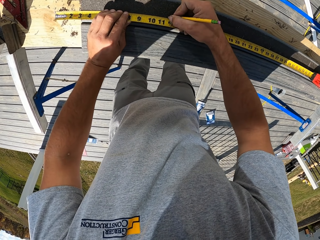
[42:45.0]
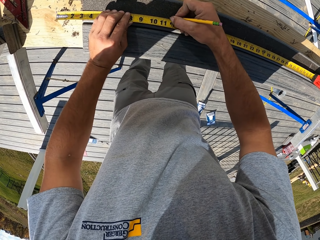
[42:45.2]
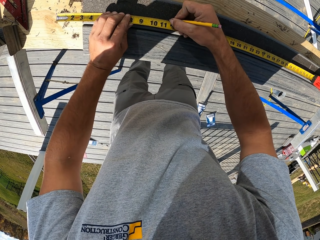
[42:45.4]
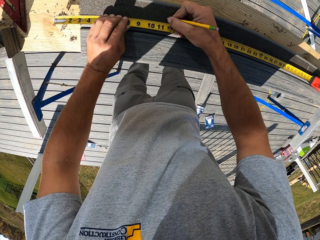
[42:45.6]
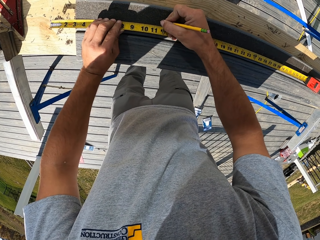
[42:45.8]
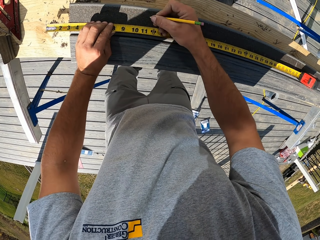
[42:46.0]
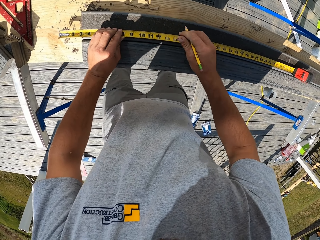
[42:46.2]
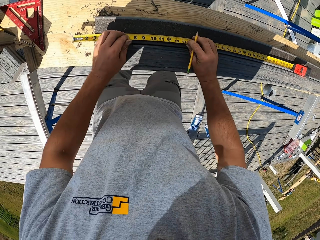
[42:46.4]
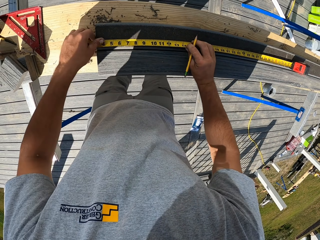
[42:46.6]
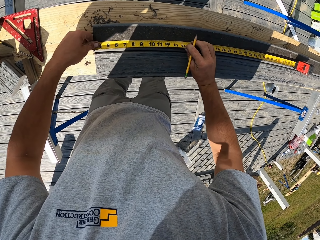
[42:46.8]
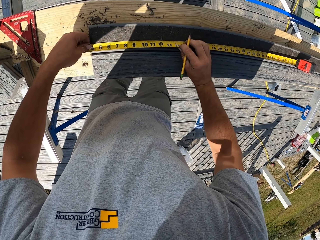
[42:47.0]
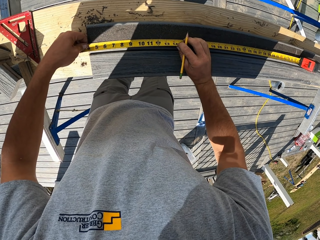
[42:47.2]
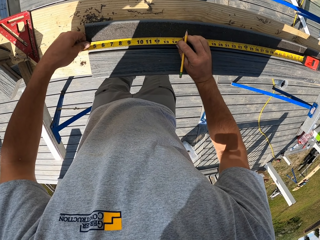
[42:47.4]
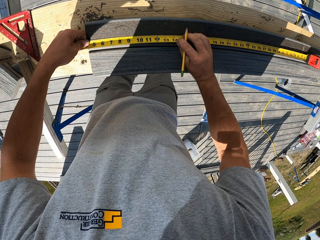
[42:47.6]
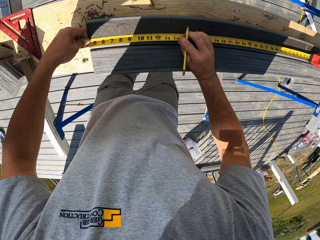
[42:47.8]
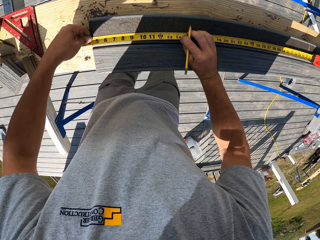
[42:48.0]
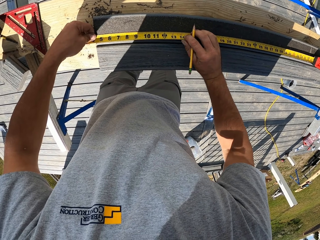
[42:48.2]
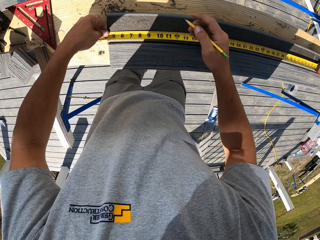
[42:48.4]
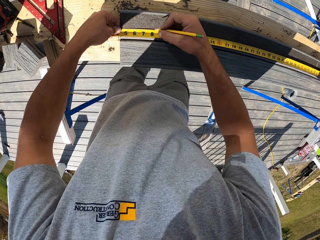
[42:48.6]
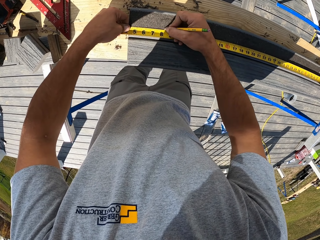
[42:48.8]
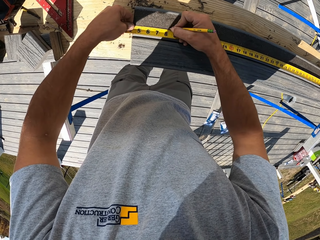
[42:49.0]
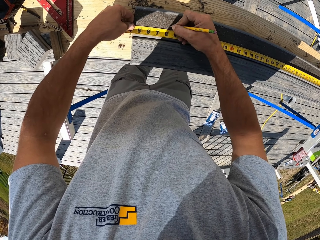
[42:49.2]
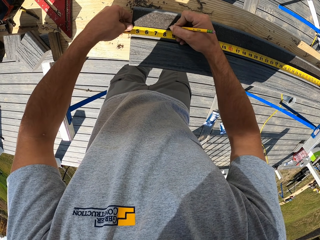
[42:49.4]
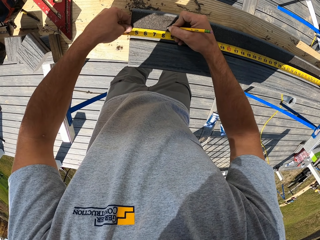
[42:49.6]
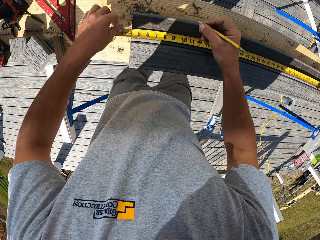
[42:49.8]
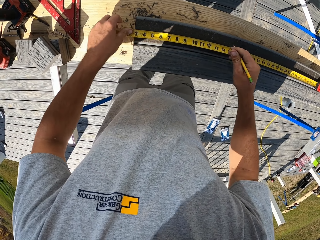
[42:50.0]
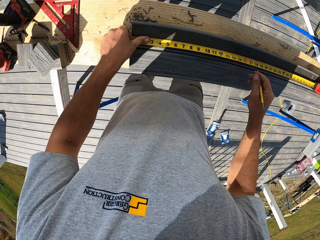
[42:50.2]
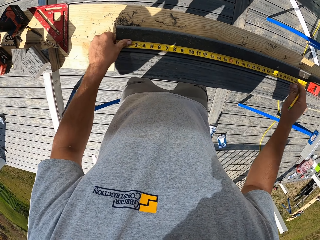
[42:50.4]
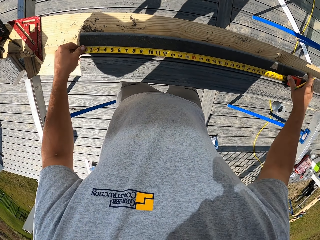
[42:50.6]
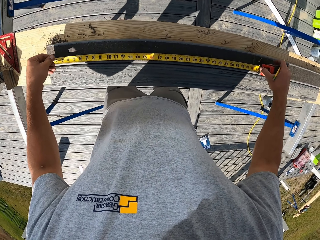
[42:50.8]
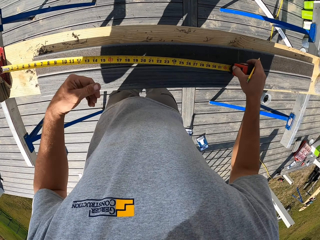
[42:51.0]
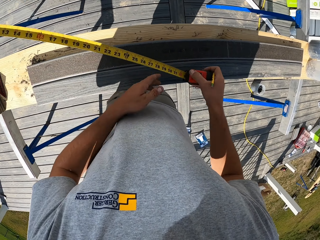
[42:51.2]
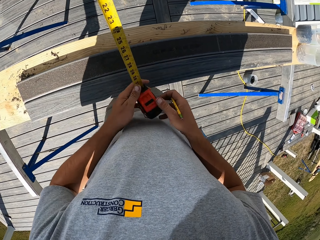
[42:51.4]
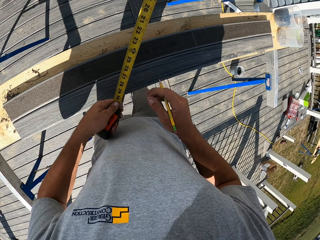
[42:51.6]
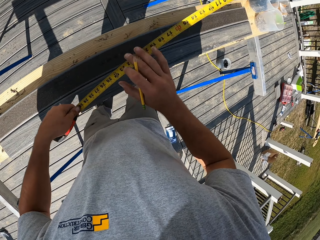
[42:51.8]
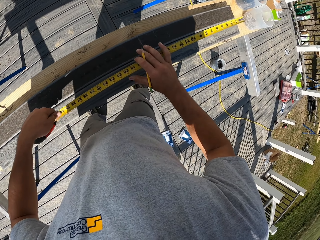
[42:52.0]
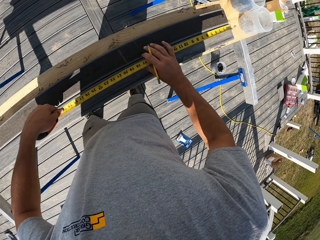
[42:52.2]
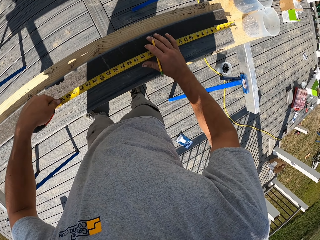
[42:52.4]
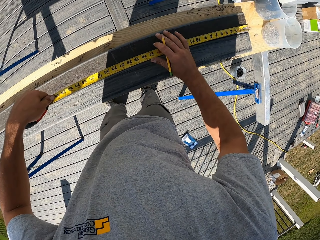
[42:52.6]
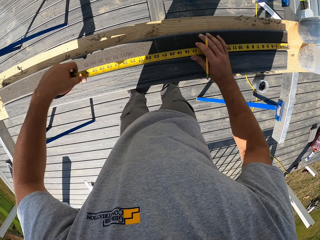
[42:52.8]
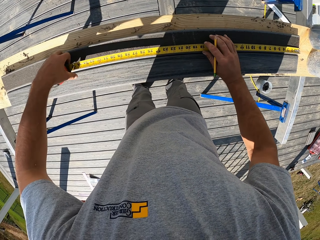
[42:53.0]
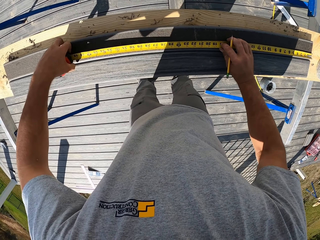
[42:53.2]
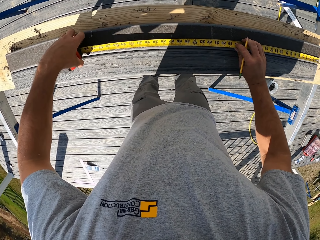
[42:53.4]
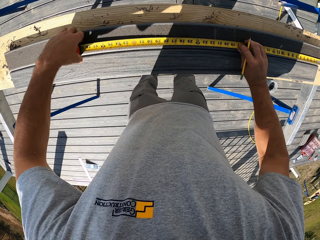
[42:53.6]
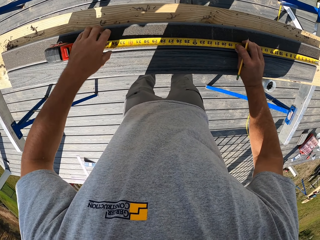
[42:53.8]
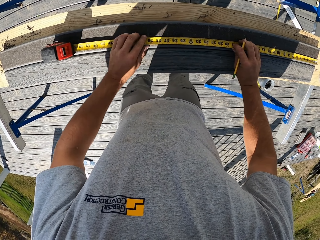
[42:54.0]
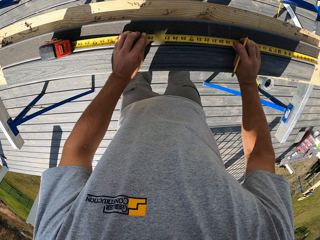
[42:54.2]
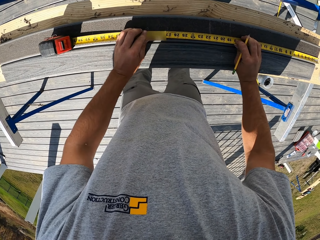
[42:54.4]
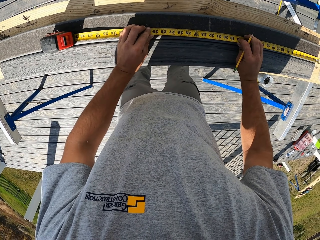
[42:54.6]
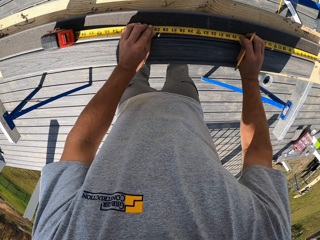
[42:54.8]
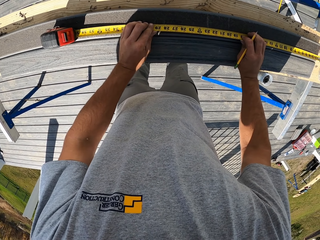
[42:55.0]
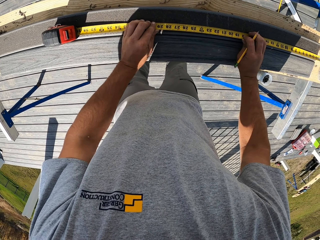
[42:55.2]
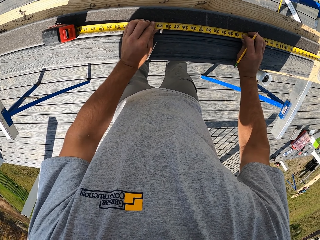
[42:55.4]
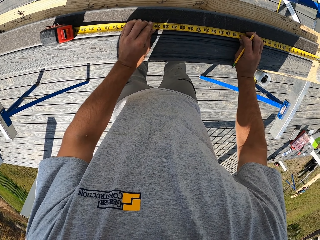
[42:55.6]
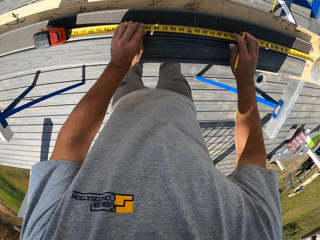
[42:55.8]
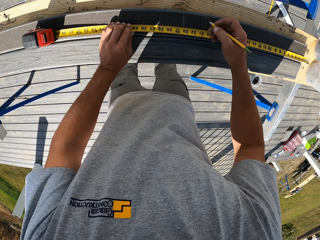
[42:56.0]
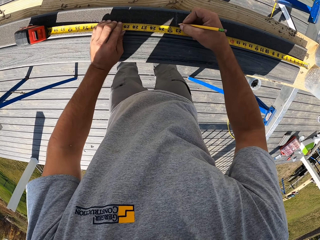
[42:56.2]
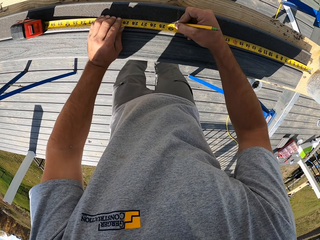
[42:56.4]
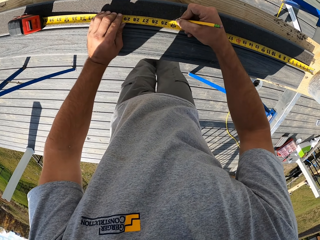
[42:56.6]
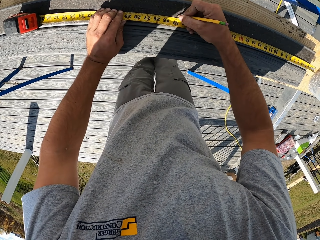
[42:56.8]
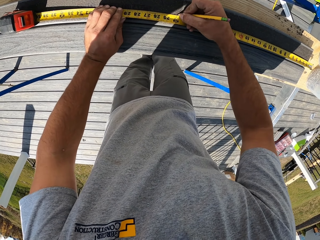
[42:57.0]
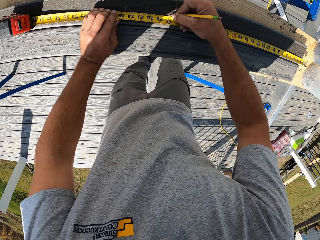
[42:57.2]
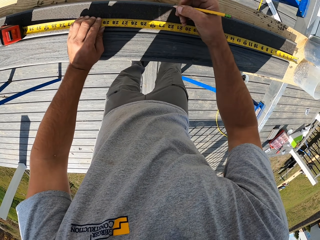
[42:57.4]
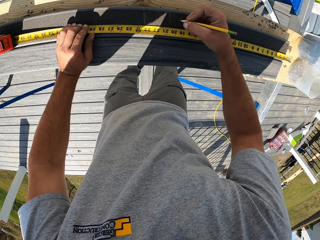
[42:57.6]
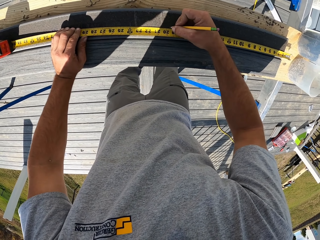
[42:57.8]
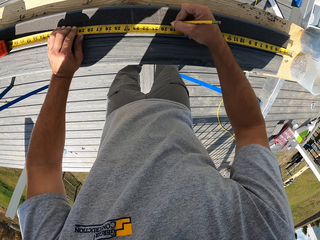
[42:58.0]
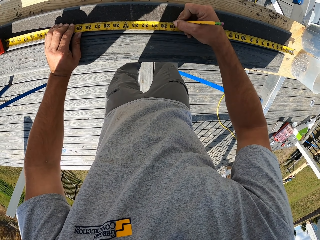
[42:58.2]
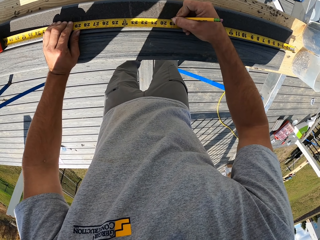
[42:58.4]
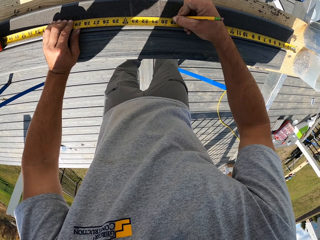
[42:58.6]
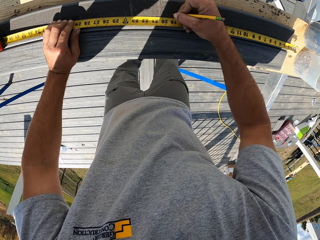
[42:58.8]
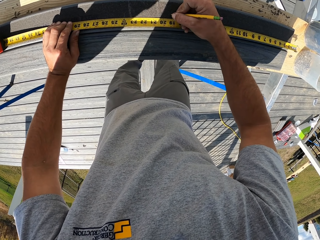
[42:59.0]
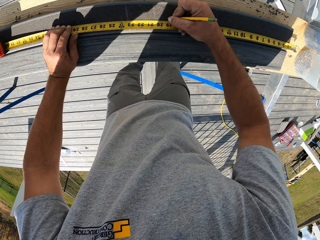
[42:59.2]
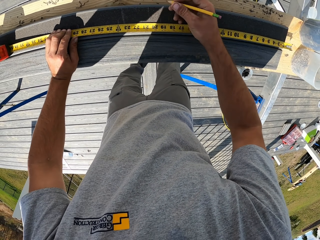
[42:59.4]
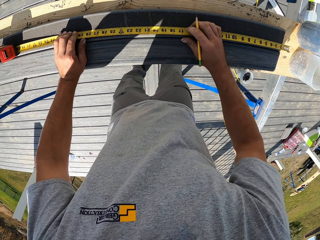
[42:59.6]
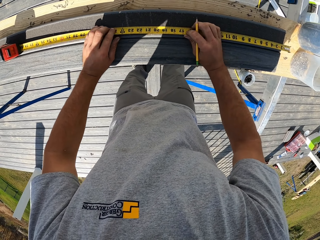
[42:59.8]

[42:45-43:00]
The camera wearer moves the tape measure. They mark something. They move the tape measure. They pick up the tape measure. They turn the wood. They turn the tape measure. They place the tape measure on something. They measure the wood with the tape. They mark the wood with the pencil.

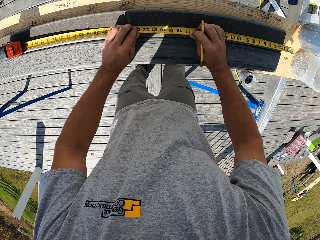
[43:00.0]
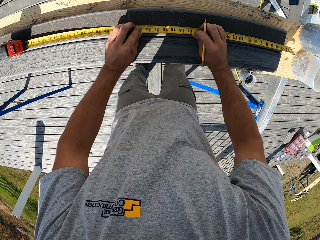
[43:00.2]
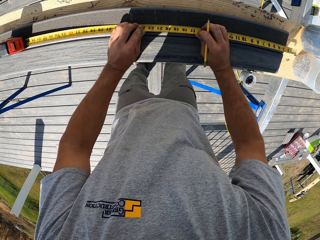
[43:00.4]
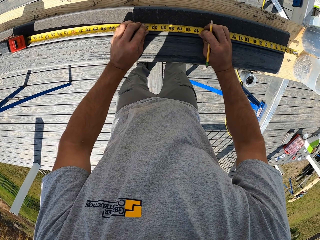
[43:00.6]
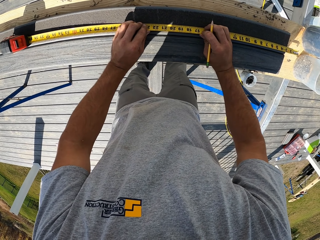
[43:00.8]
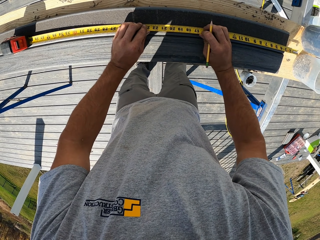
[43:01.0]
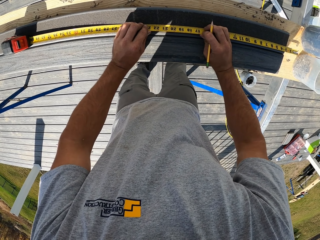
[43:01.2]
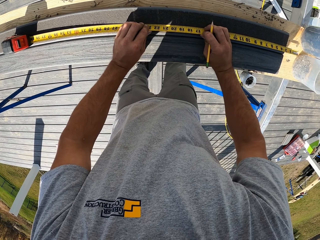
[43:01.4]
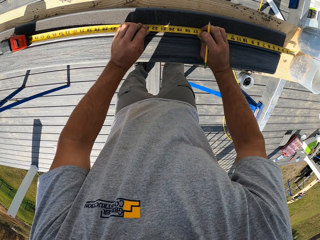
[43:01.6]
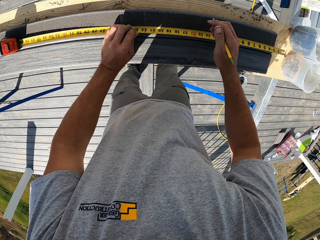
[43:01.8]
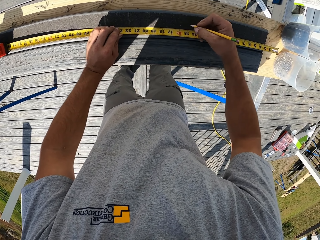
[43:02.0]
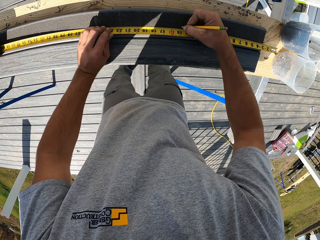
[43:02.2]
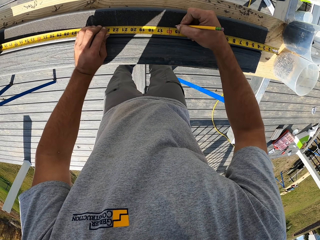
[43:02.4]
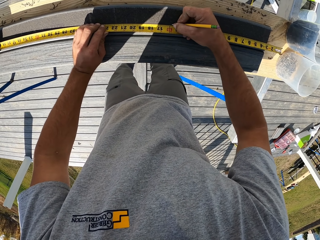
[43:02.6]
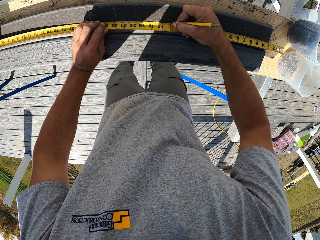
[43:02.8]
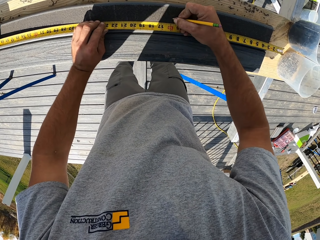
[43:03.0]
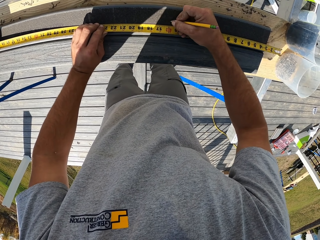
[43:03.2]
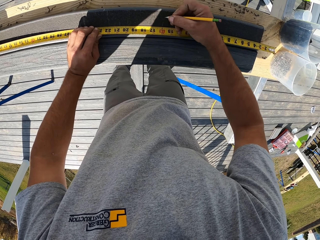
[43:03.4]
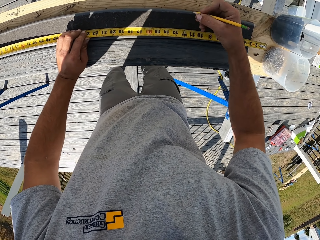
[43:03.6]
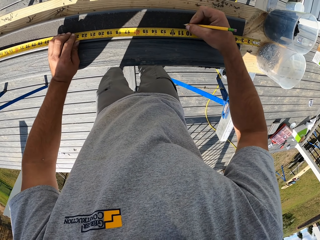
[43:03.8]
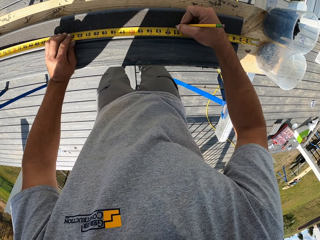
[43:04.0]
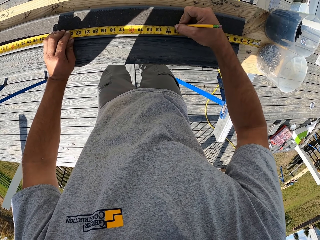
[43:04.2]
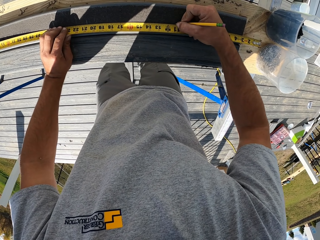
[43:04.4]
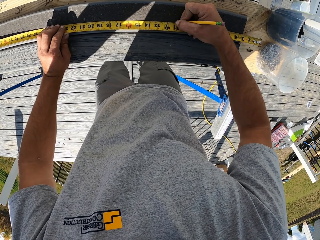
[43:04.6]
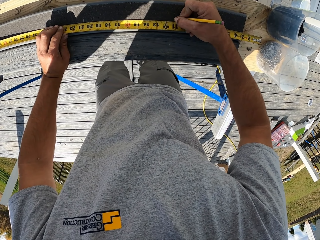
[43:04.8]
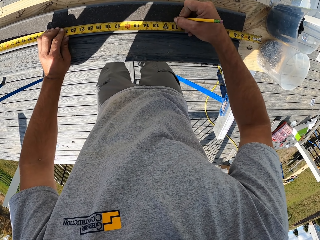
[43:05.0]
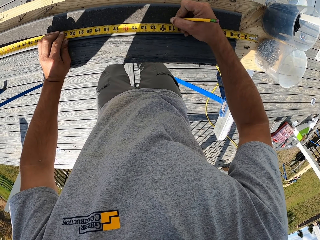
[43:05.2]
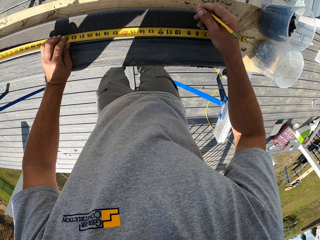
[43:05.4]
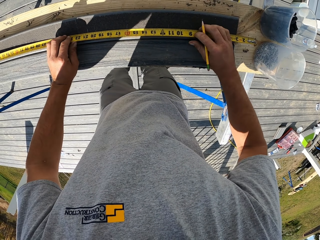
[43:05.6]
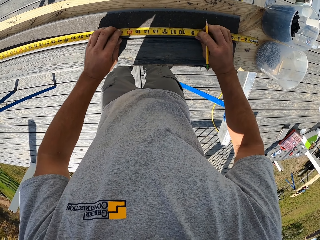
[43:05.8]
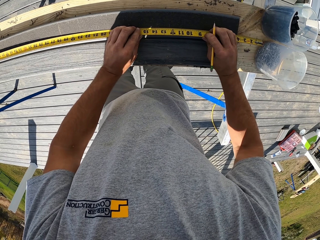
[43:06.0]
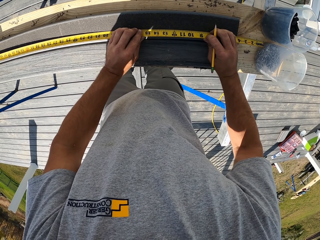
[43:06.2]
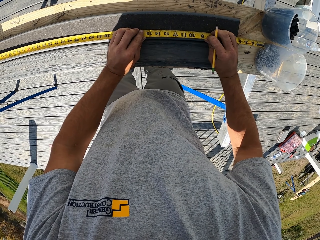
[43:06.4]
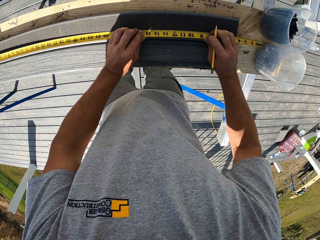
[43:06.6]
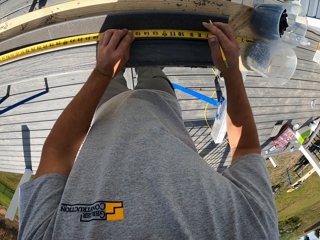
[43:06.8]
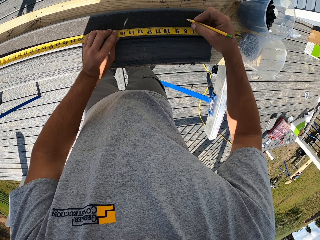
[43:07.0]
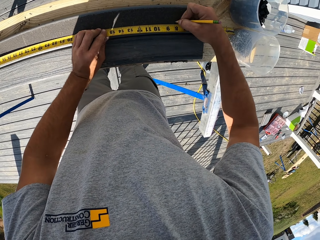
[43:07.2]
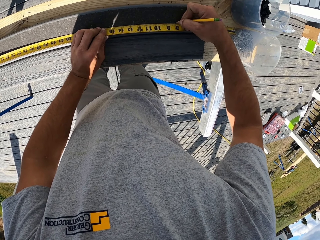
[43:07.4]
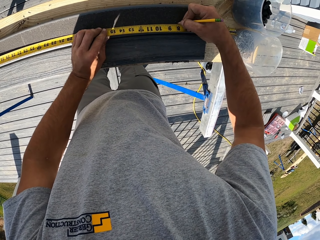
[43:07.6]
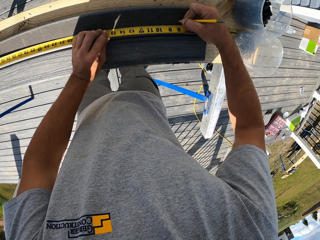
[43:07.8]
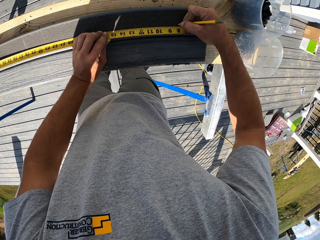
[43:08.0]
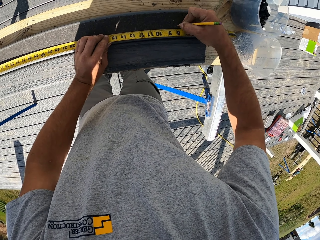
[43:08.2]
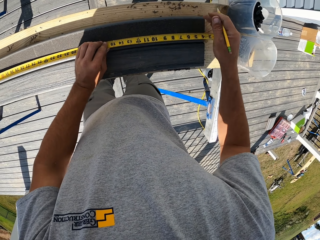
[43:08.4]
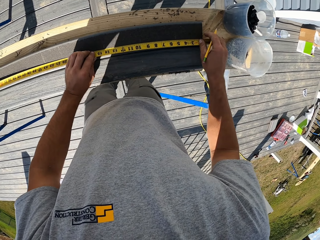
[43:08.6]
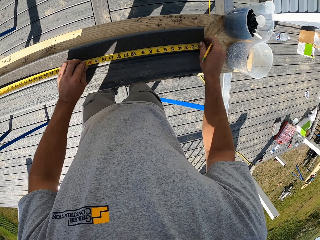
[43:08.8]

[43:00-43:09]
The camera wearer moves the tape measure. They mark something. They move the tape measure. They mark something.
